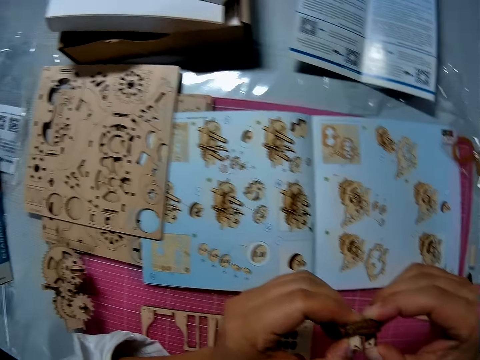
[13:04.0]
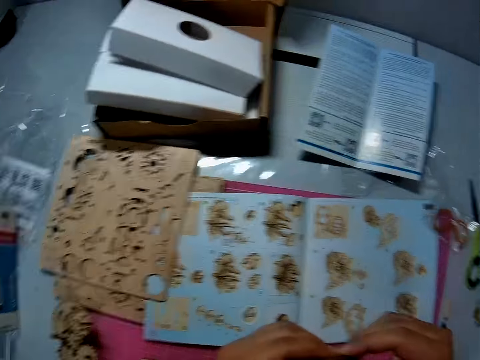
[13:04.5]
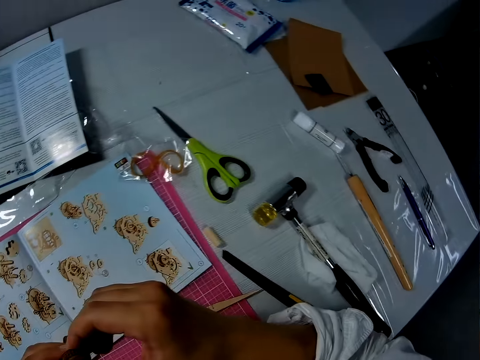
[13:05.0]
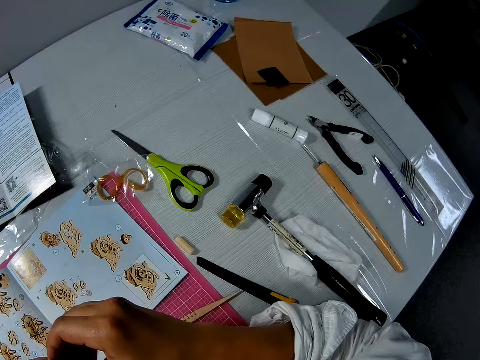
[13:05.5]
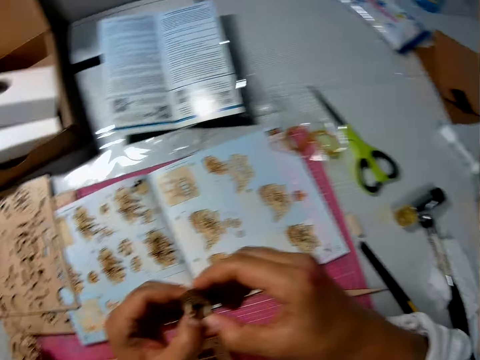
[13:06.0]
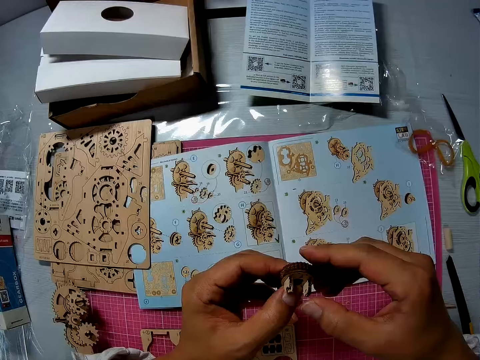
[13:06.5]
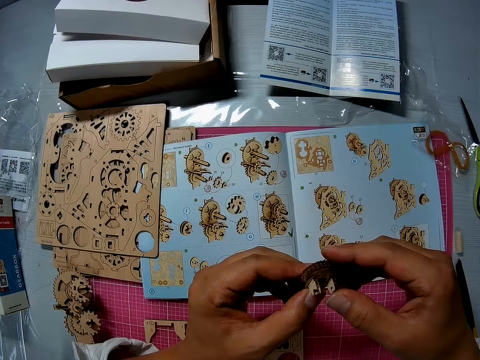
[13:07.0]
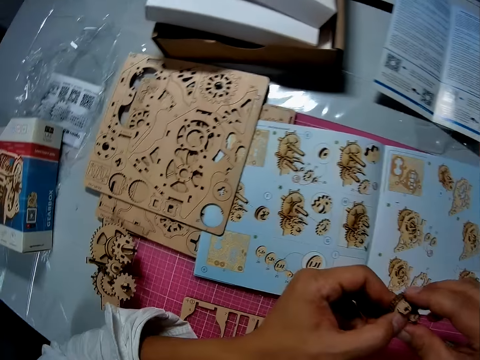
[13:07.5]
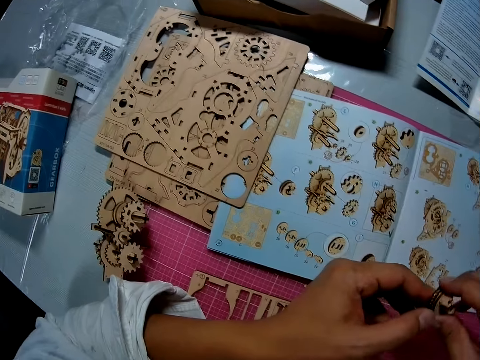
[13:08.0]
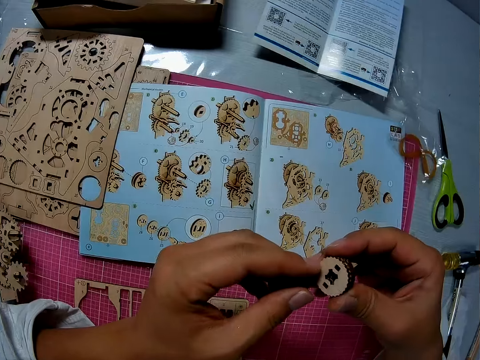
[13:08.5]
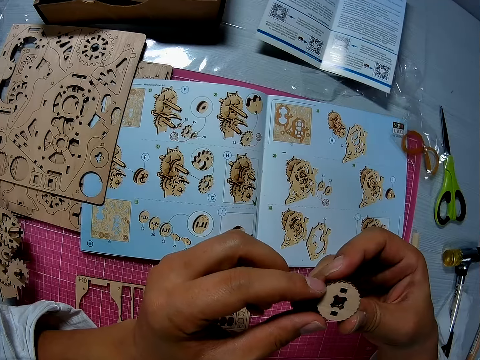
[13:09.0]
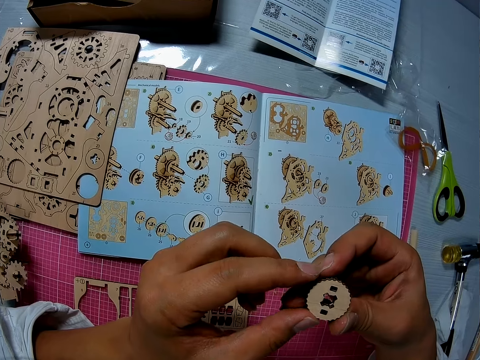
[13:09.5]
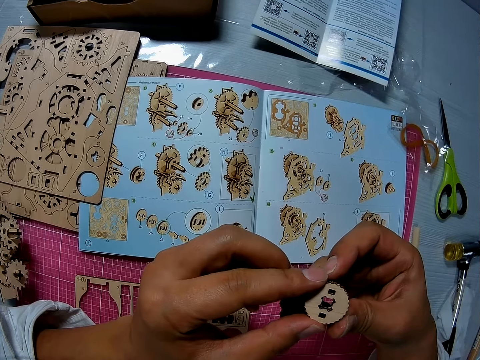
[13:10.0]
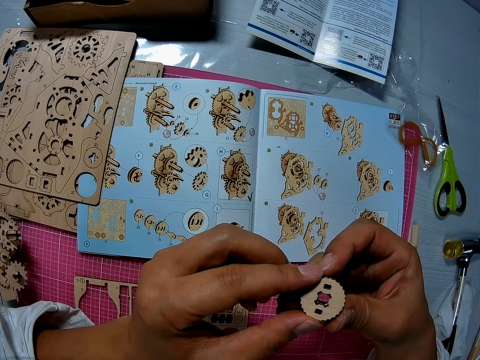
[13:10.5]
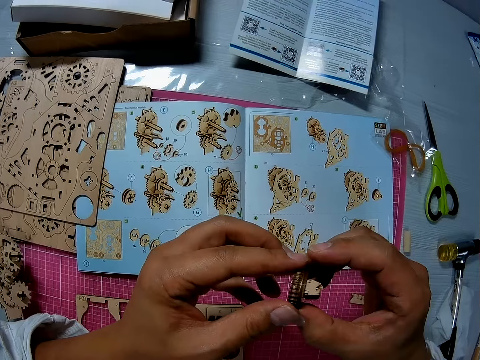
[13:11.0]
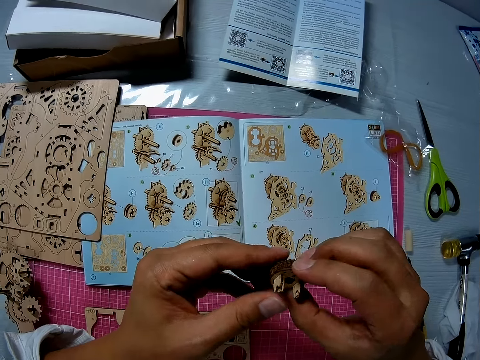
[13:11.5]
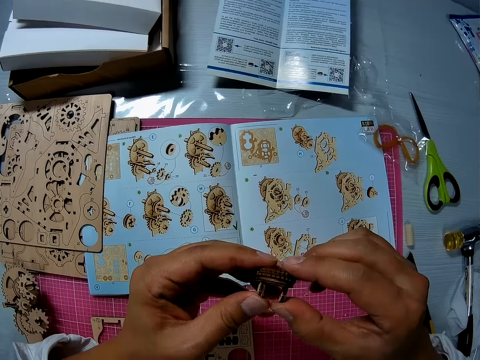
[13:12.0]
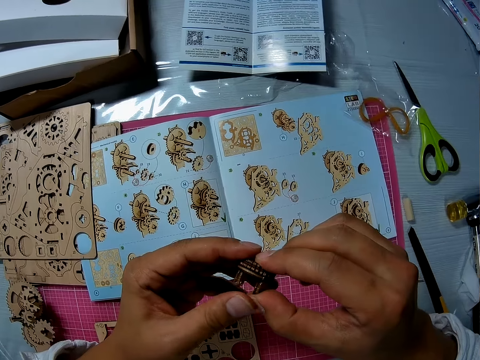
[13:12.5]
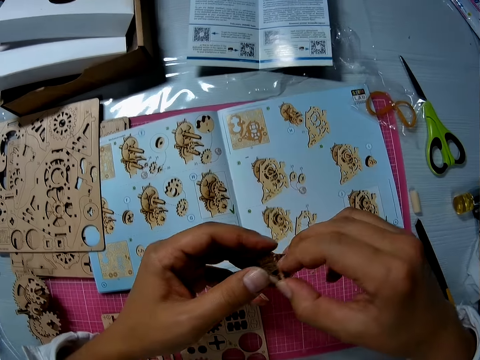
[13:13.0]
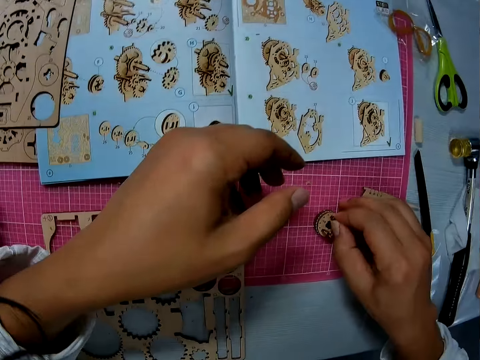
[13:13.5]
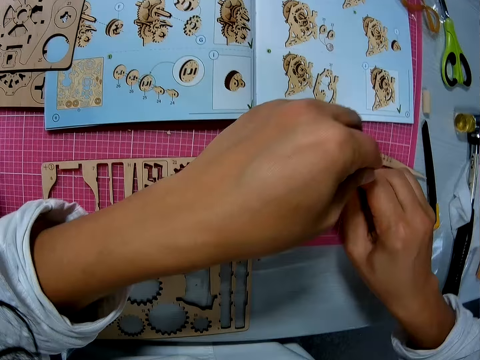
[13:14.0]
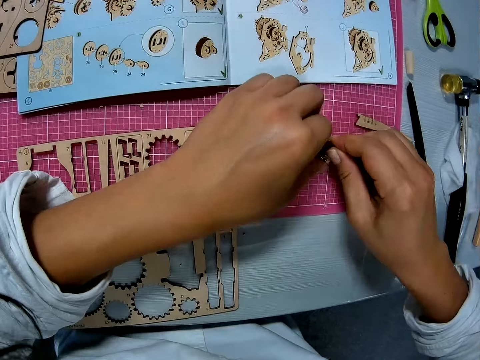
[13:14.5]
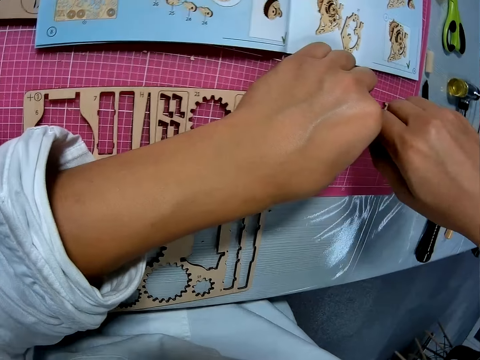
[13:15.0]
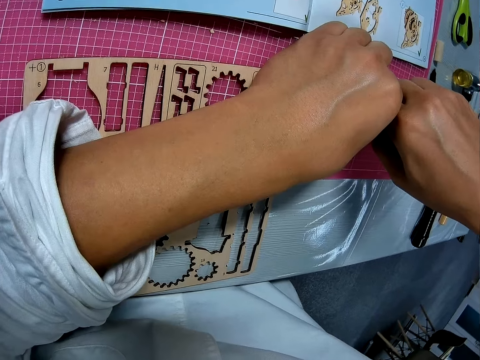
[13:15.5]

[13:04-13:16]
The camera wearer looks around. They look at the laser cut wood crafts. They examine the wooden stem gear part. They pass the wooden stem gear part on the right hand. They drop the combination of both objects on the table with the right hand. They touch the wooden stem gear part.

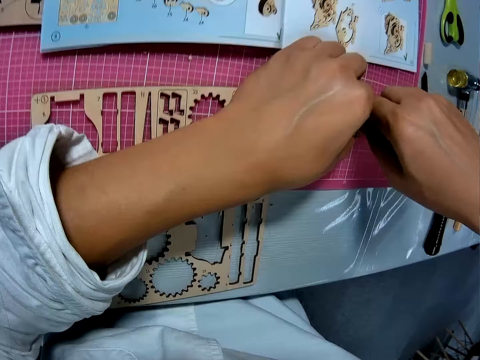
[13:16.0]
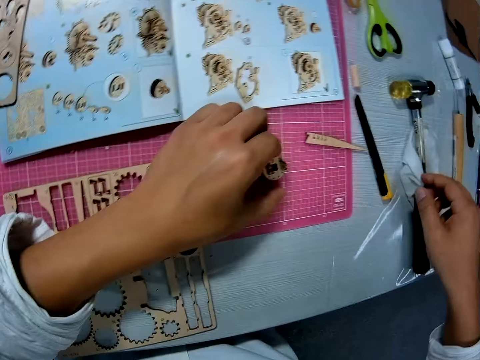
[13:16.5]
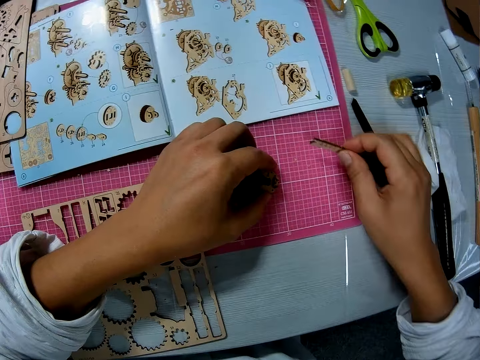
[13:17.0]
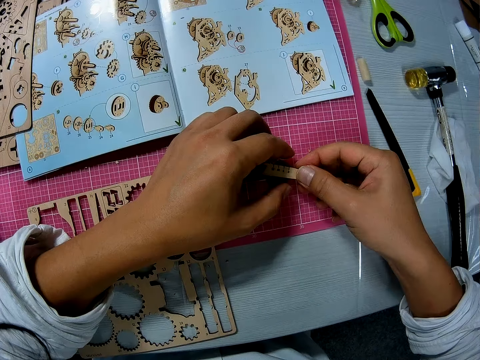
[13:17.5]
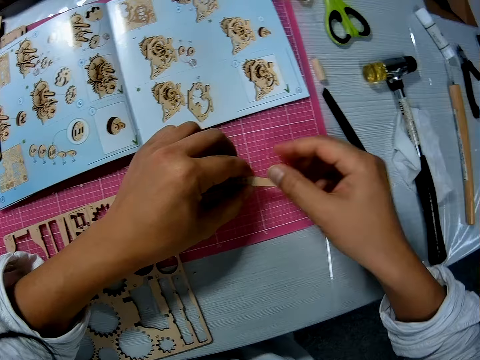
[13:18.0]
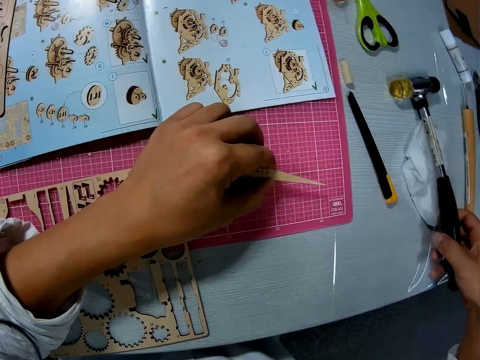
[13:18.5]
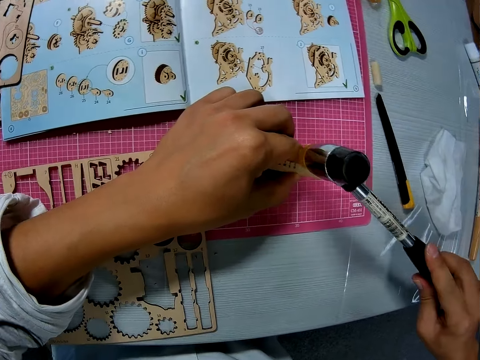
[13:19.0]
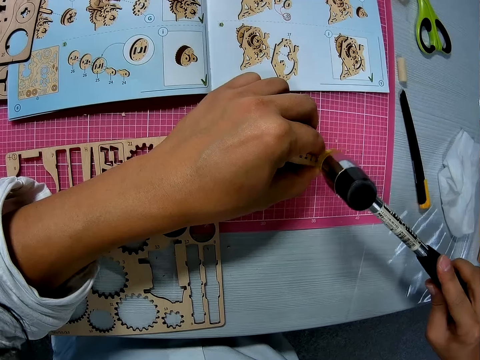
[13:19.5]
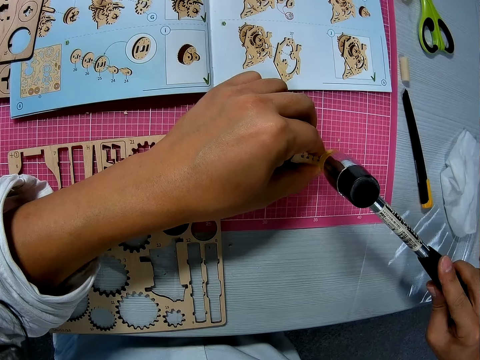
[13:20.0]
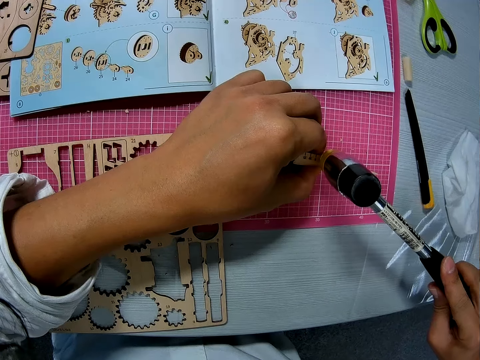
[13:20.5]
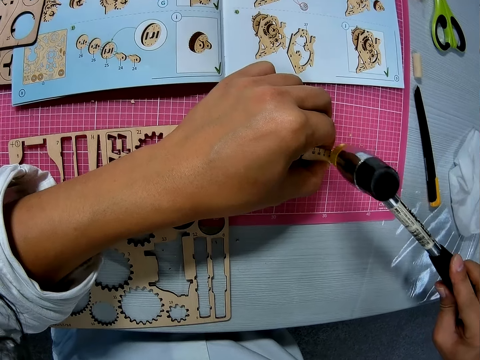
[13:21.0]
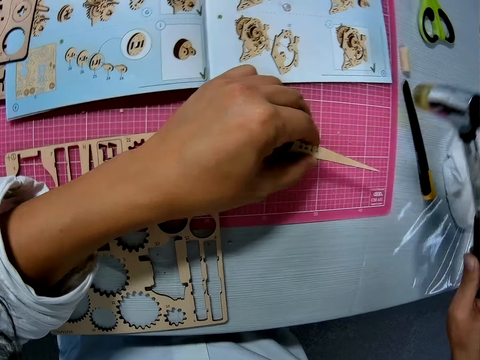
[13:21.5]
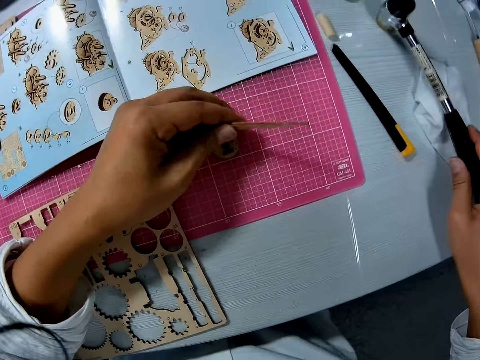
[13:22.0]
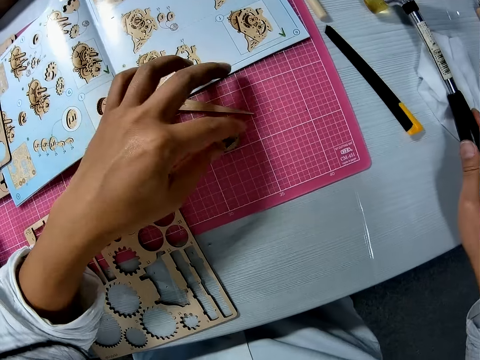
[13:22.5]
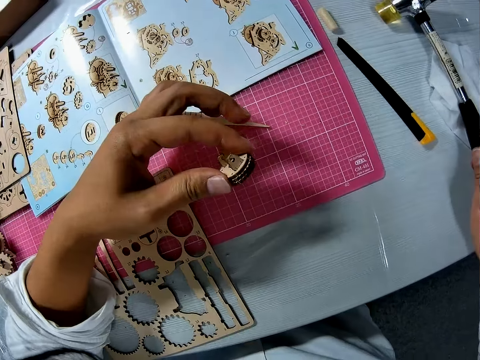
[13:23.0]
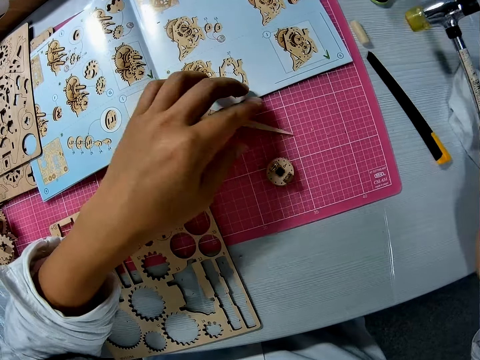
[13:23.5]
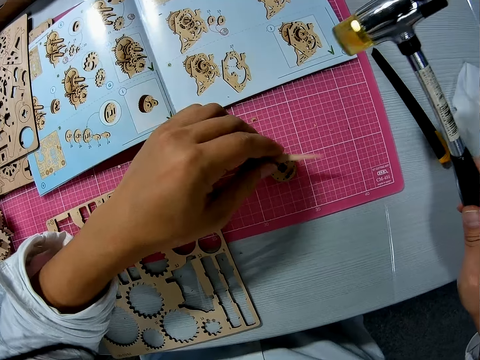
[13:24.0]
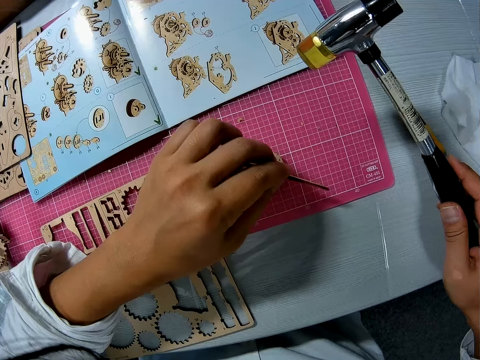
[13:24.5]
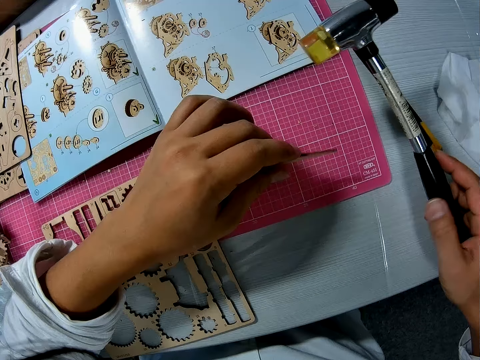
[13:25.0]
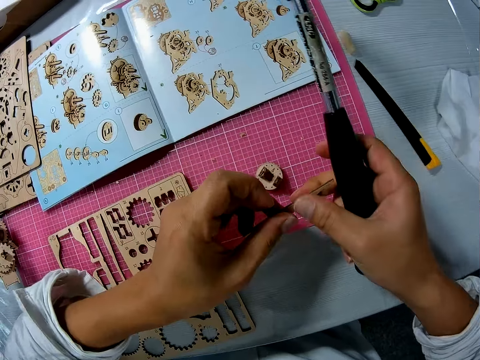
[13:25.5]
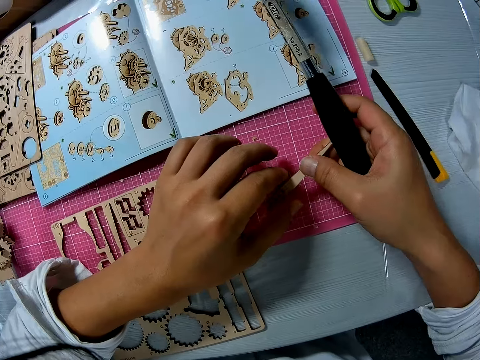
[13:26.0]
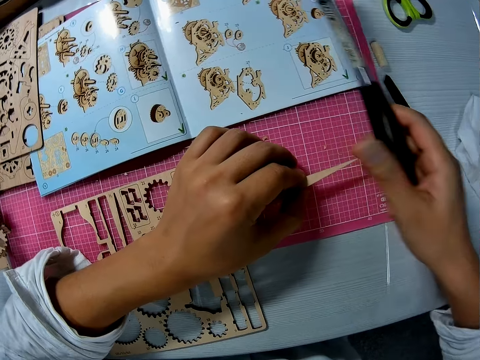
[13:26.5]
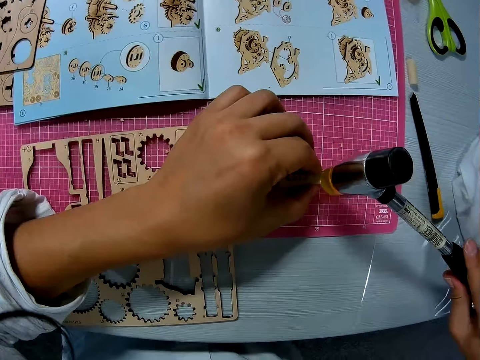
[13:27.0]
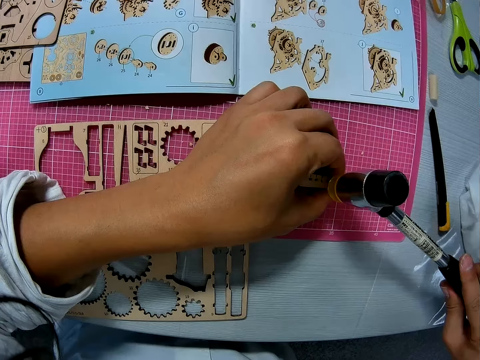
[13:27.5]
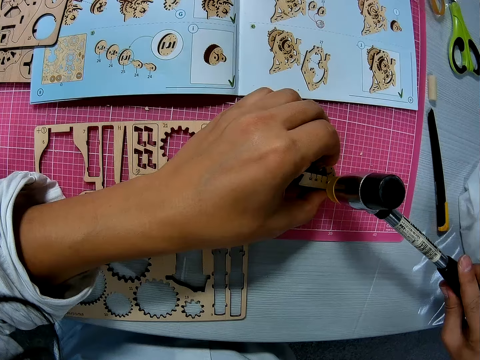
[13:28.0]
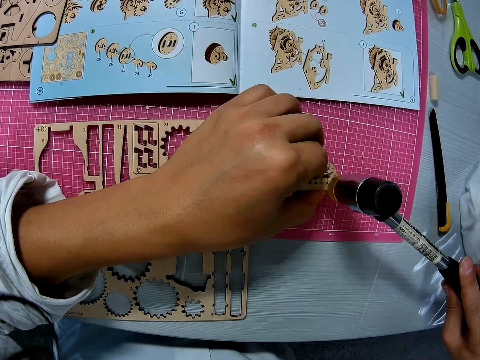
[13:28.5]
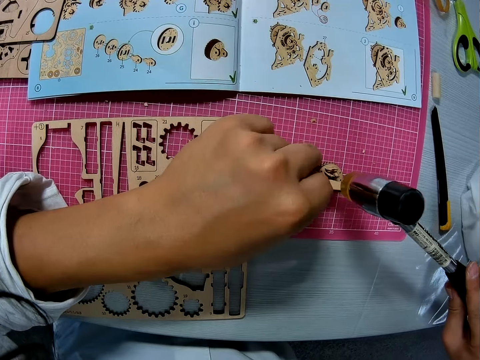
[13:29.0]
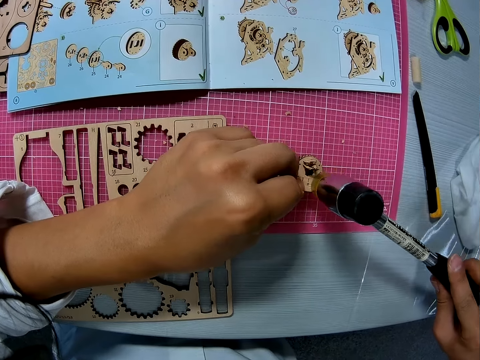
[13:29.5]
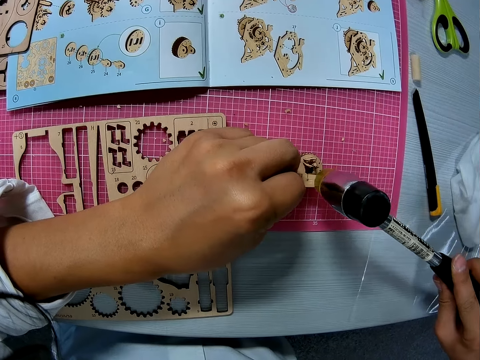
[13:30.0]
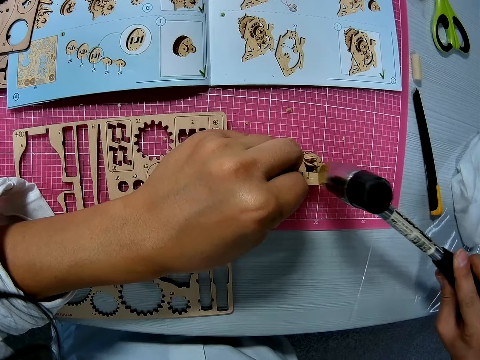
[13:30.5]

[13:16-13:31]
The camera wearer picks up the wooden stem gear part. He picks up the small piece of stick from the table with his right hand. He holds the small piece of stick together with the object in his left hand on the table. He puts the wooden stem gear part on the other. He picks up the hammer with his right hand from the table. He hammers the piece of stick and object in his left hand on the table. He lifts the wooden stem gear part. He holds the hammer with his right hand on the table. He puts the hammer on the table. He puts the wooden stem gear part on the cutting mat. He drops the stick on the table with his left hand. He picks up the wooden stem gear part. He changes the position of the object on the table with his left hand. He places the piece of stick on the object on the table with his left hand. He lifts the hammer. He lifts the wooden stem gear part. He puts the wooden stem gear part on top of the other wooden stem gear part. He passes the wooden stem gear part to the right hand. He puts the wooden stem gear part on top of the other wooden stem gear part. He hammers the piece of stick and object in his left hand on the table.
